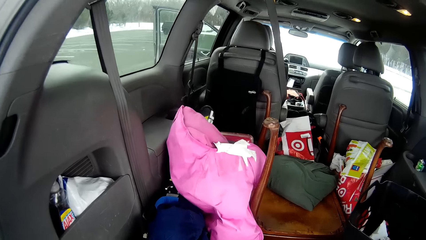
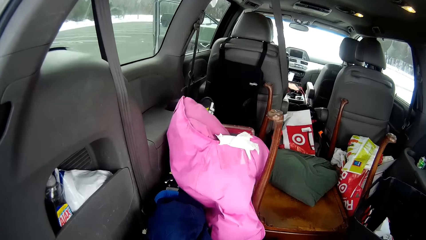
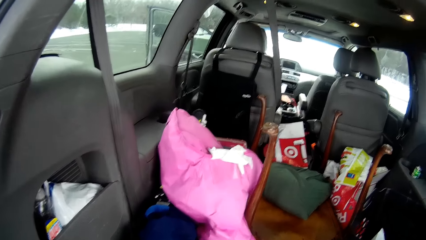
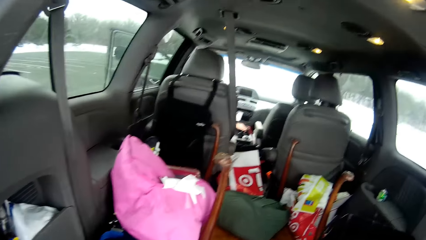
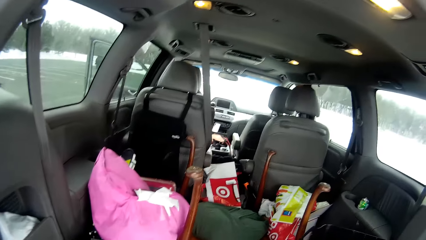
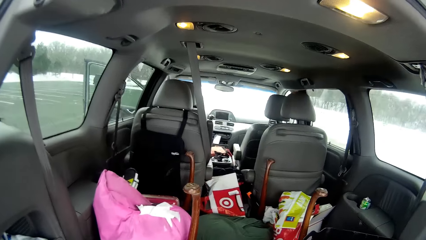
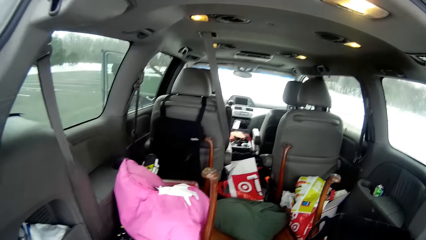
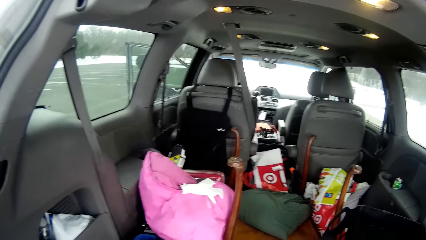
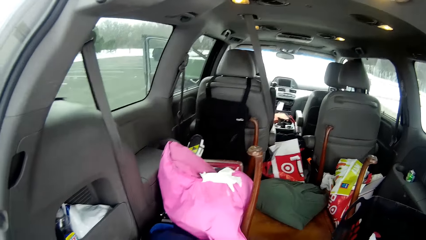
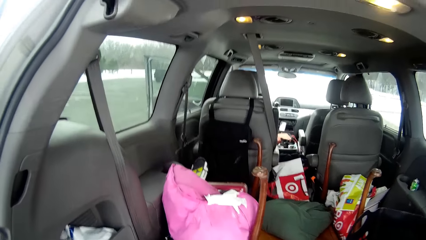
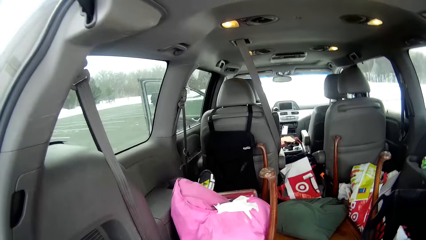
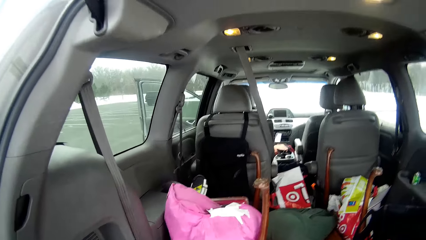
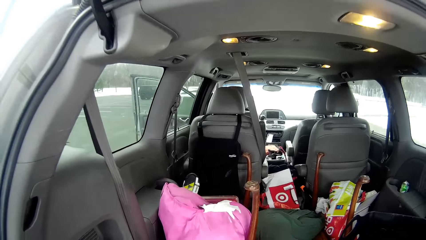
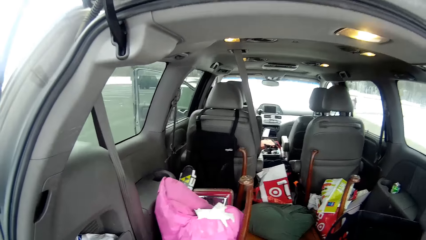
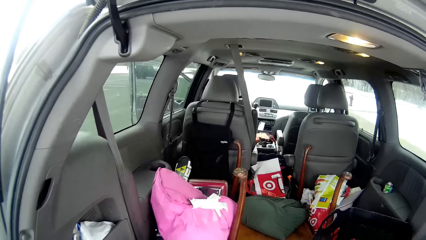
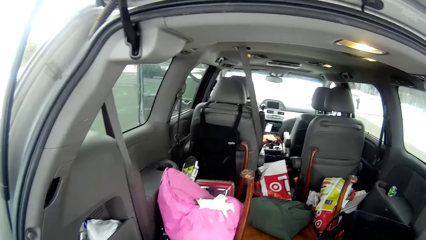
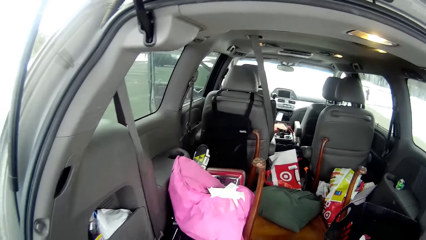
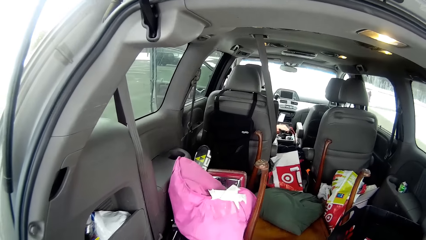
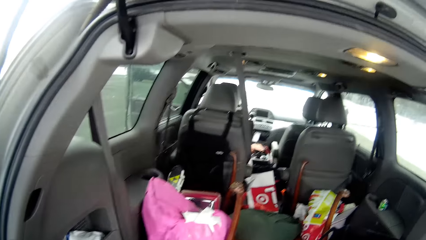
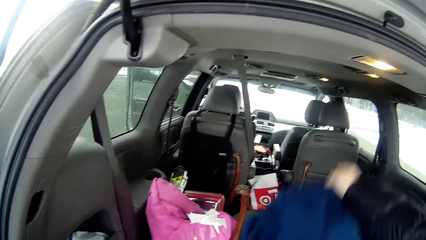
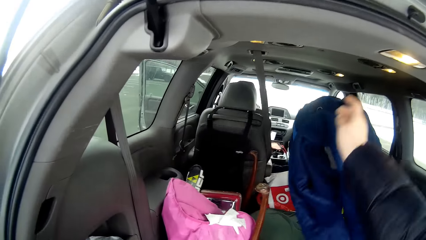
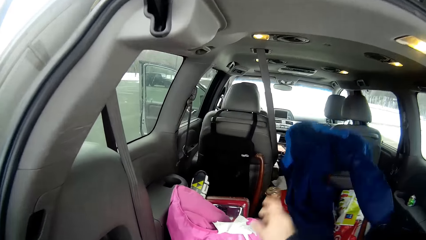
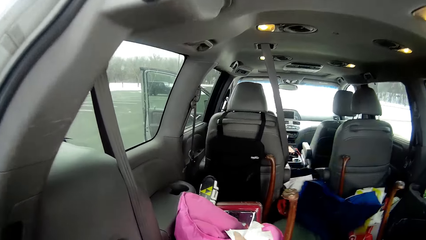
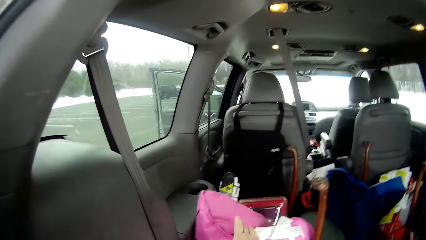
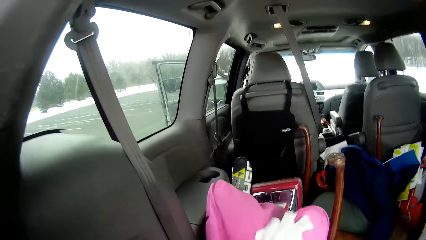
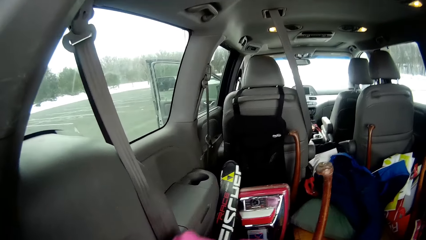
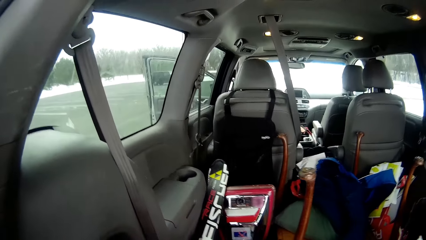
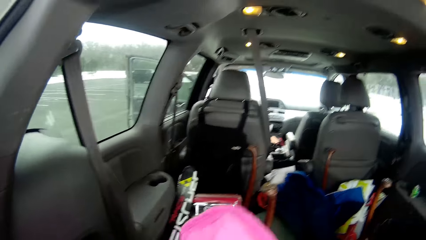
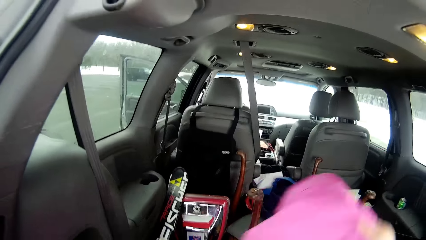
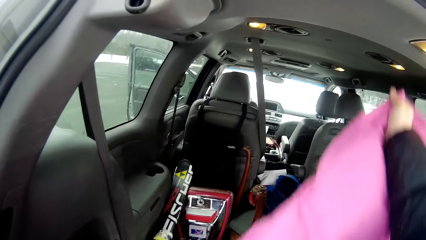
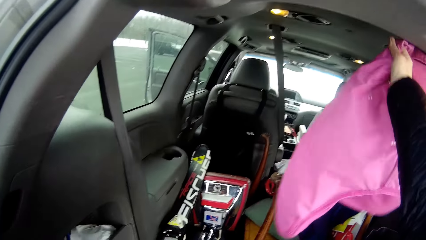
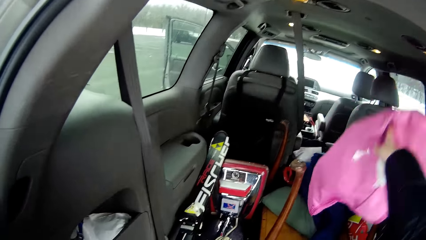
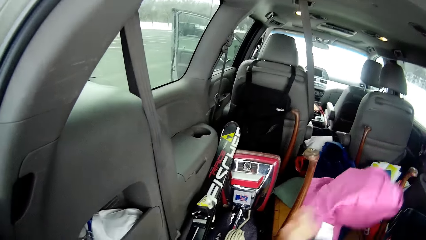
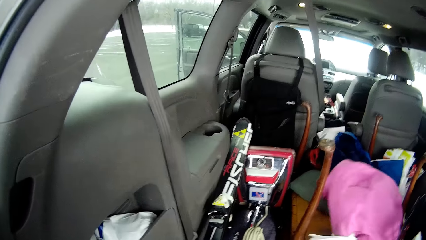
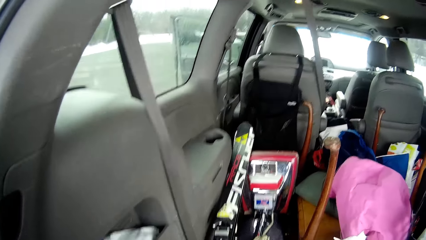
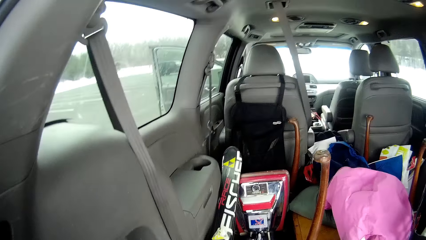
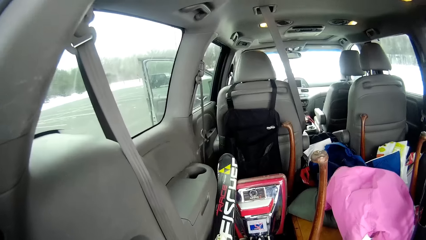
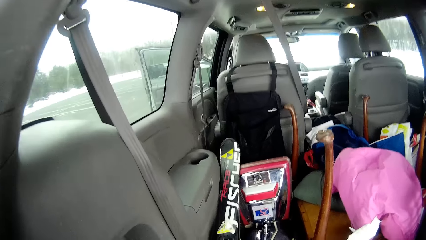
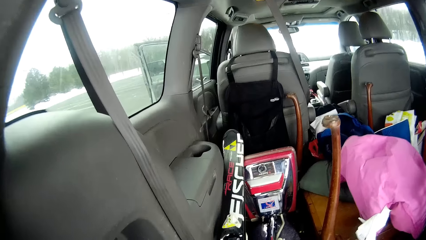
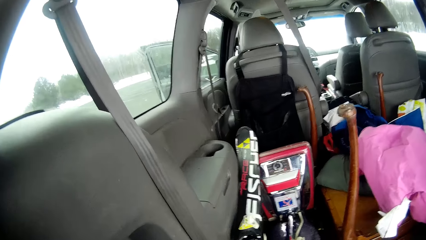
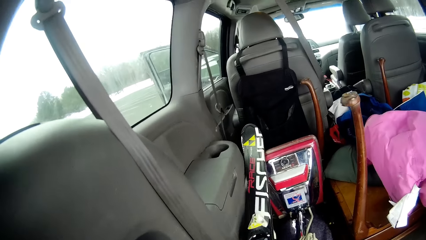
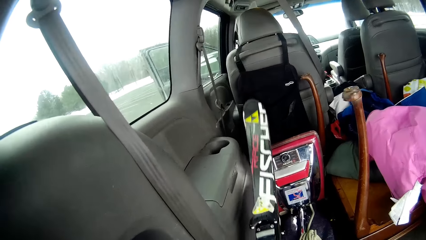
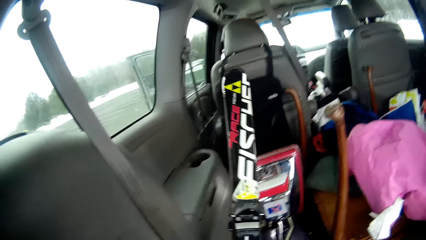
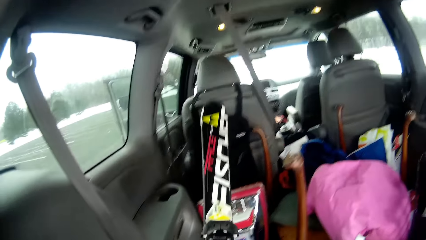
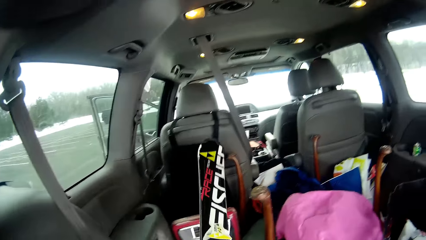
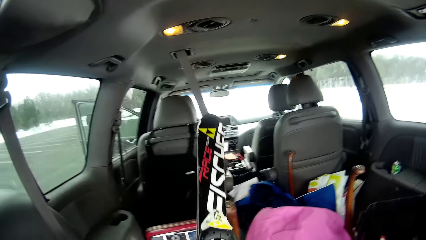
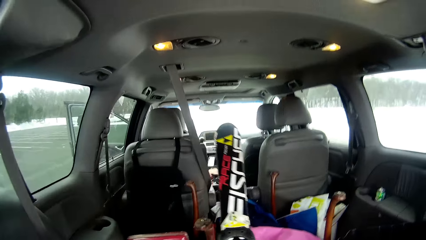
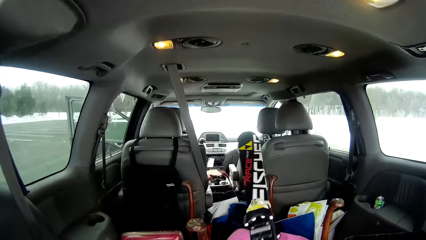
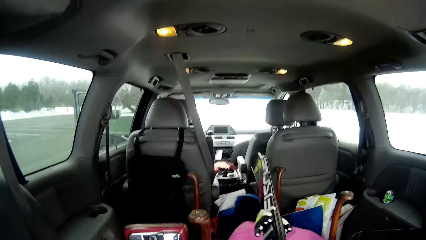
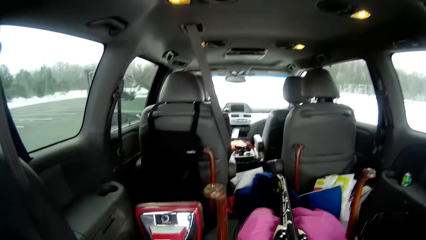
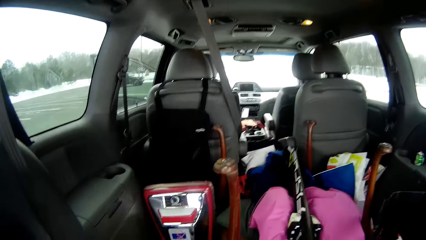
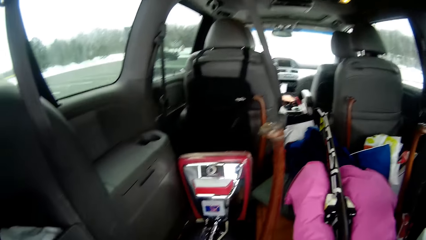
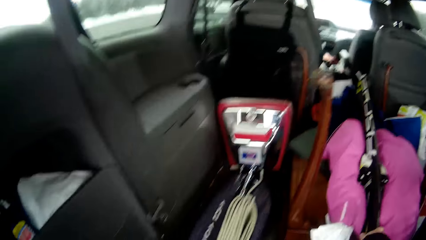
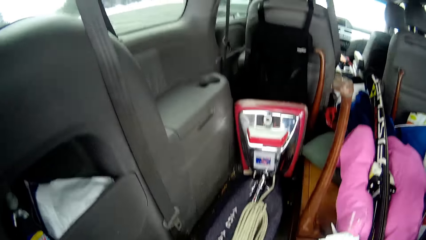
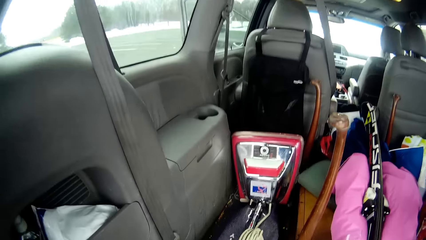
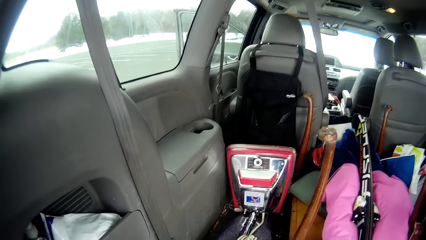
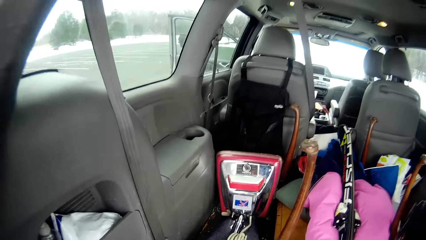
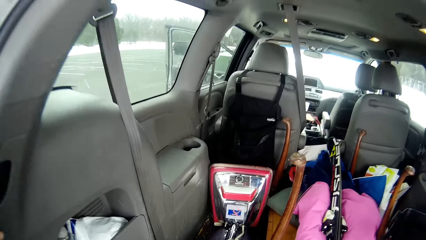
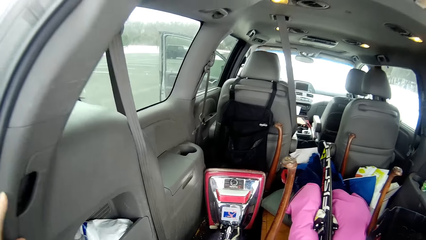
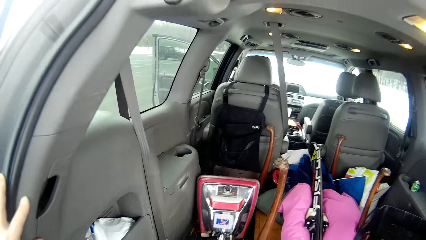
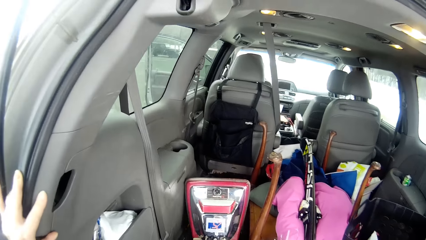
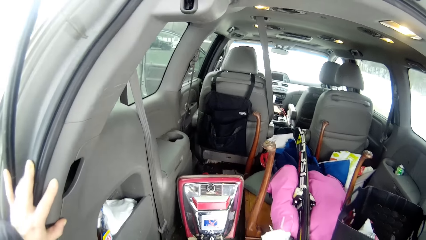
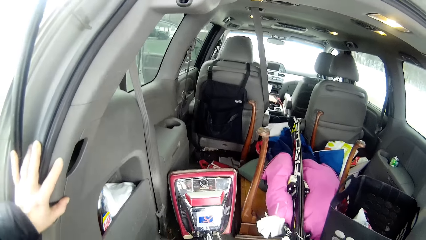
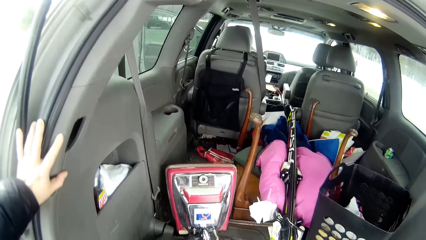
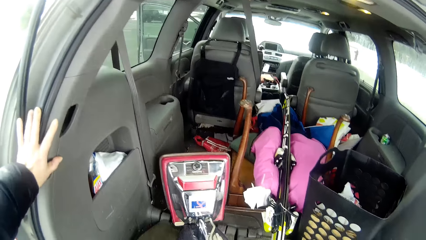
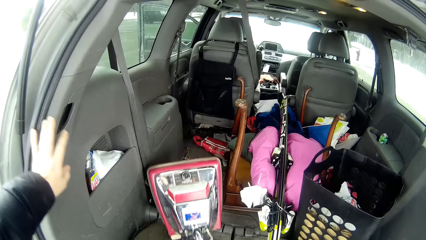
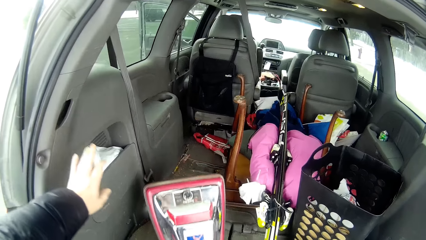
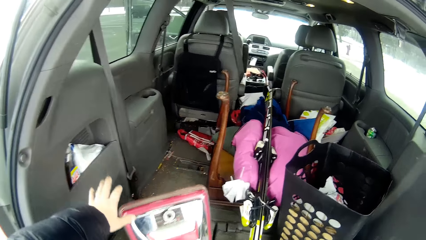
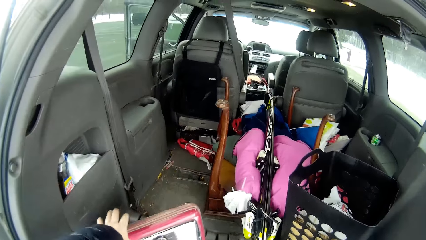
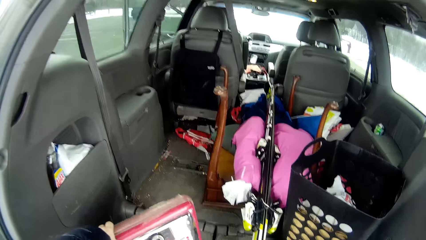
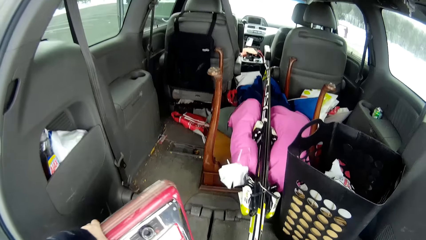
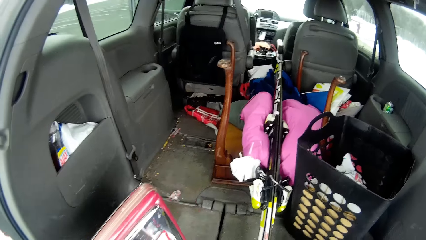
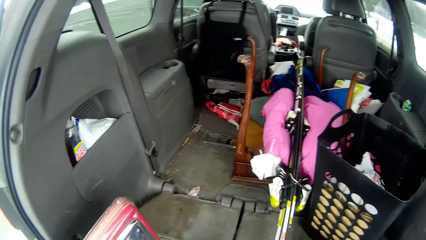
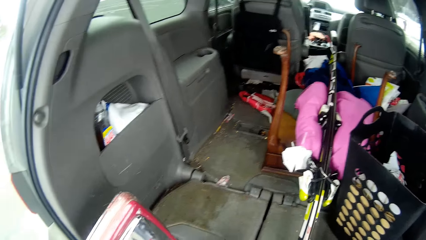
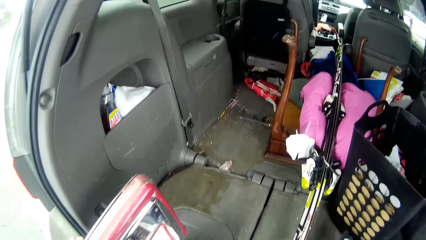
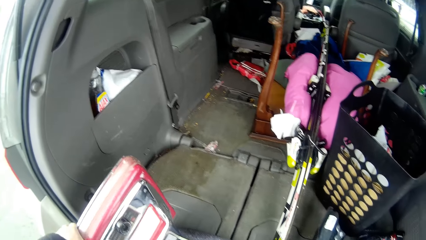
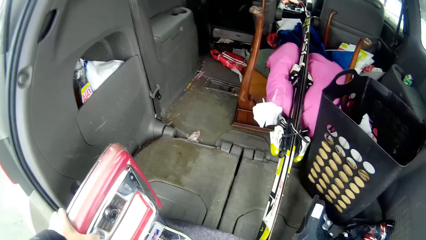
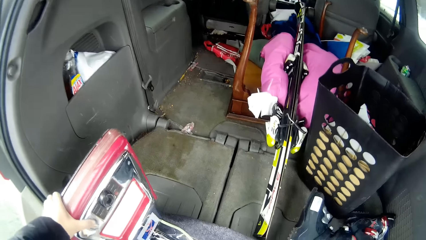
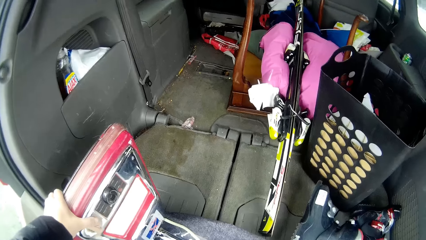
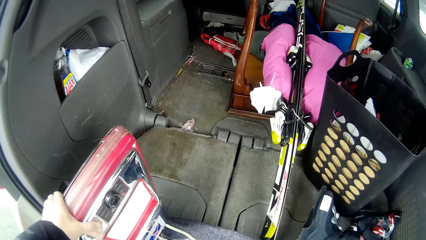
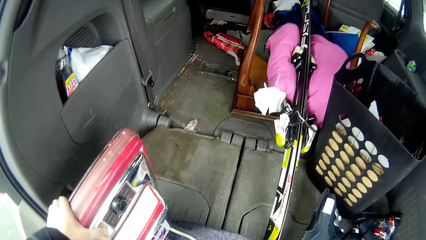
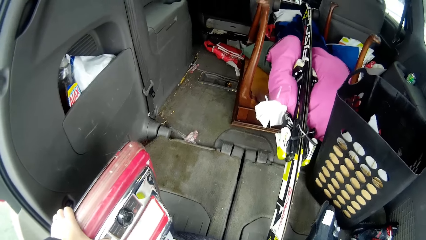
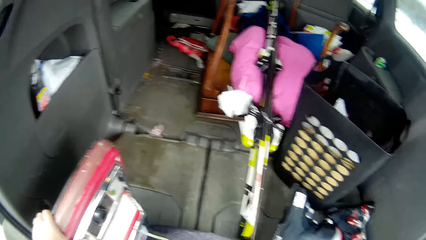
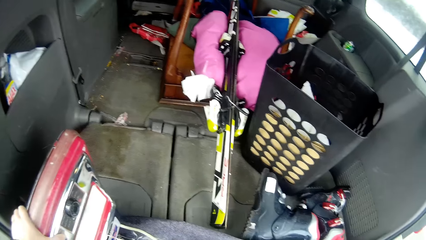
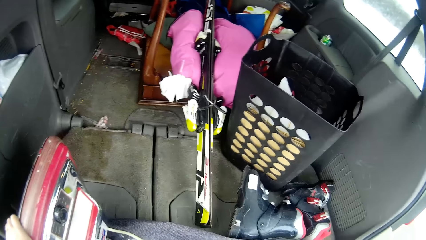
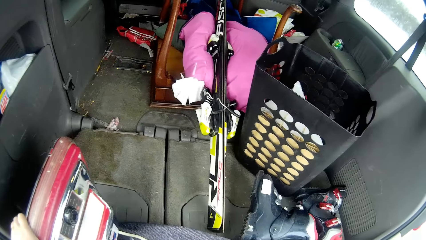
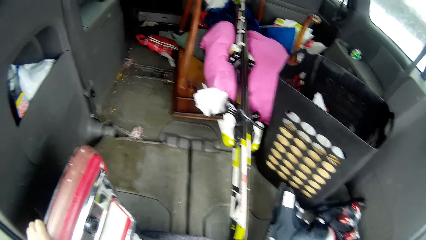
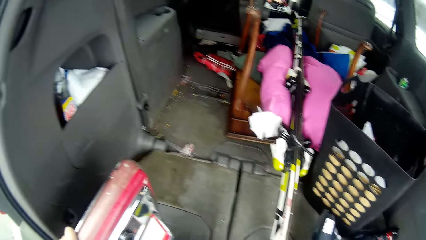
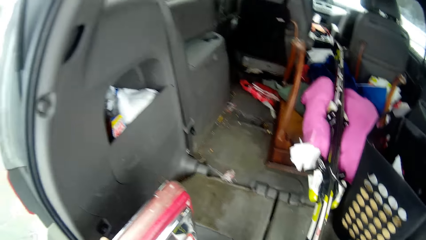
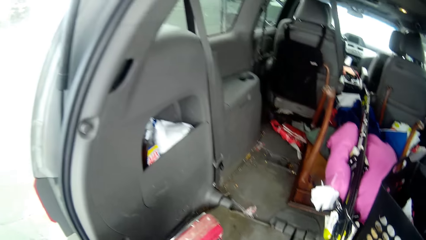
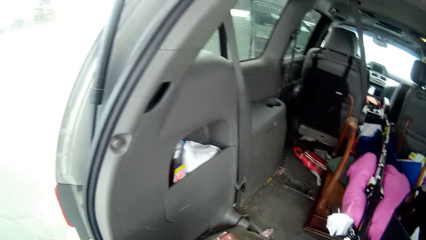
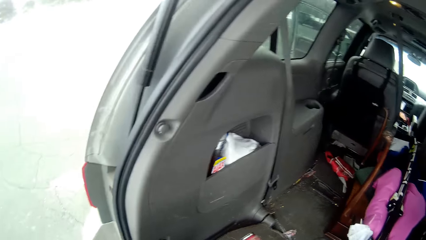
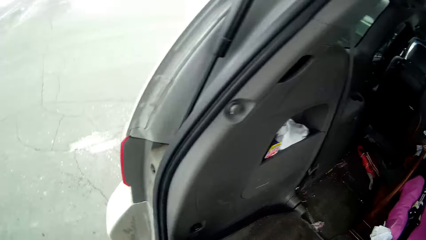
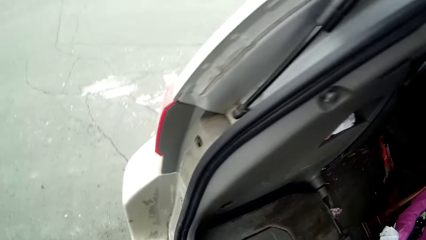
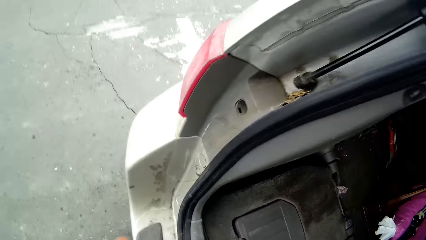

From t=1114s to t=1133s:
The camera wearer throws a jumper into the car boot. They move items in the car boot. They throw a kikoi into the boot. They move something within the boot. They pull a machine in the boot towards the boot door. They look at the machine.
